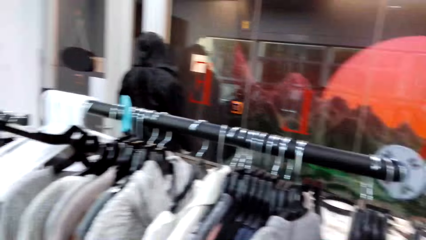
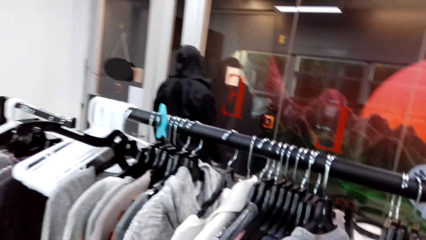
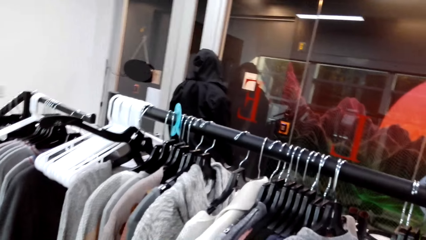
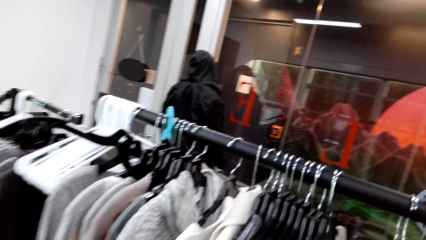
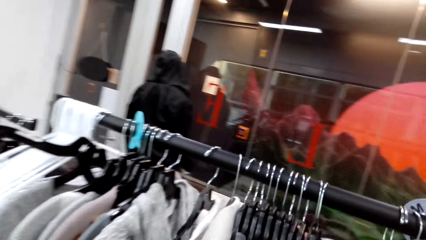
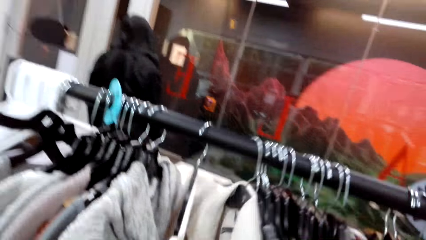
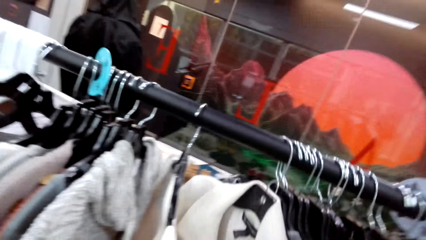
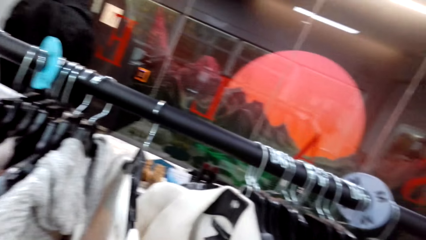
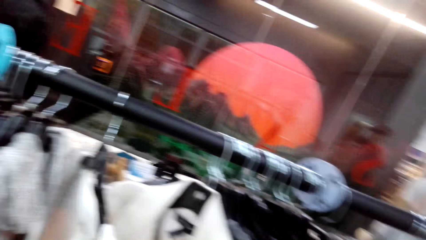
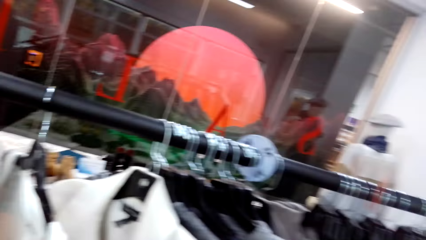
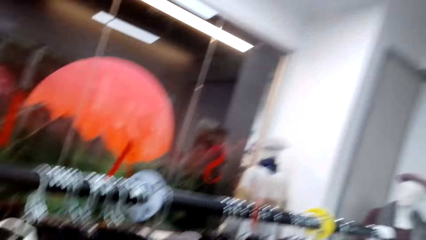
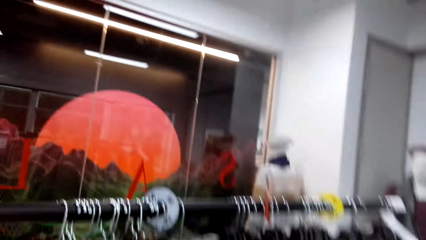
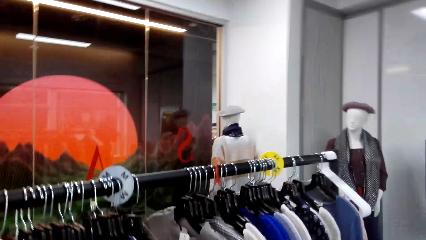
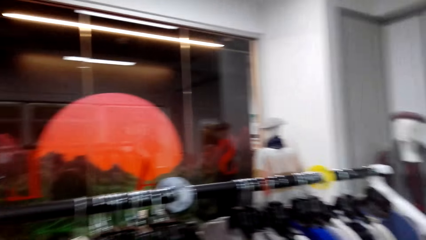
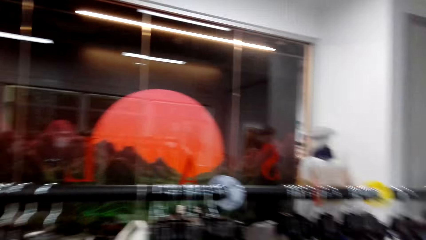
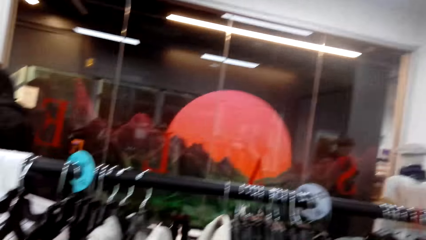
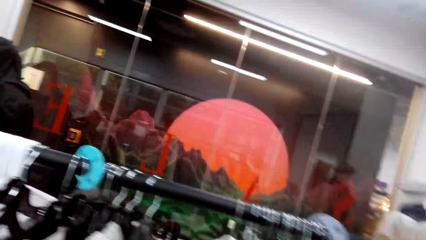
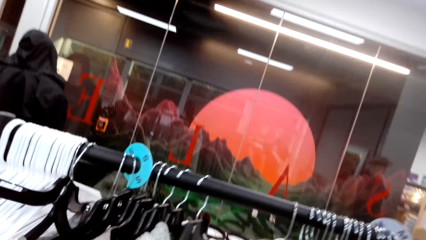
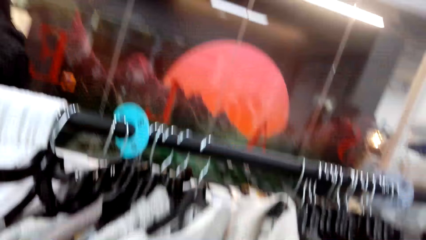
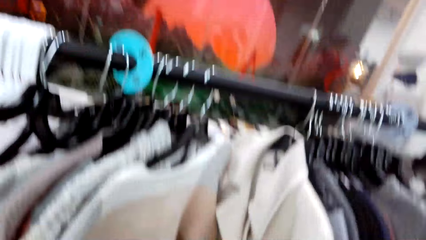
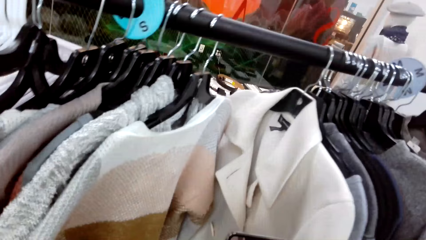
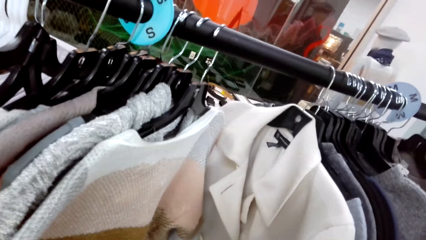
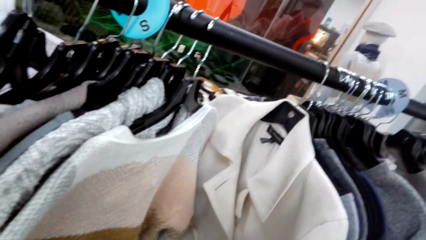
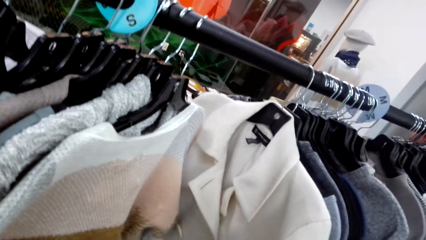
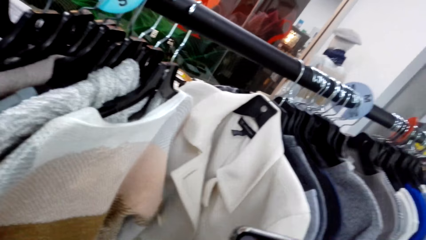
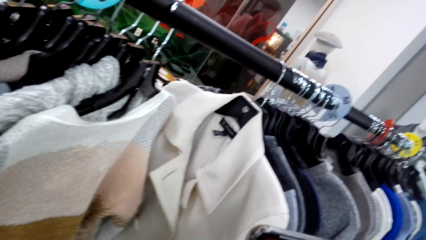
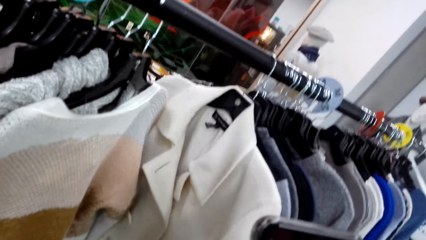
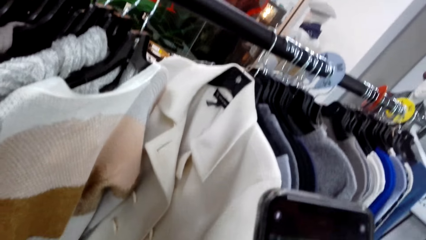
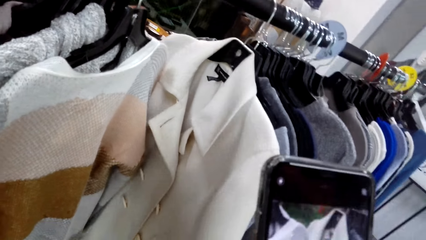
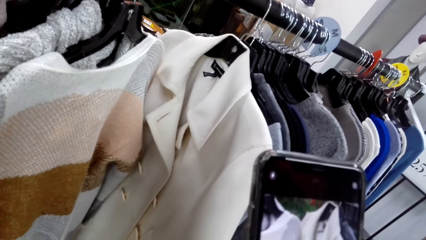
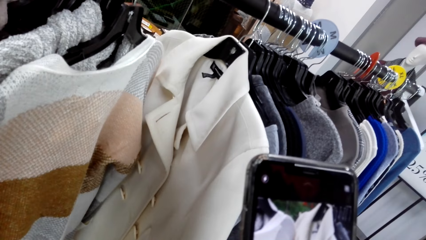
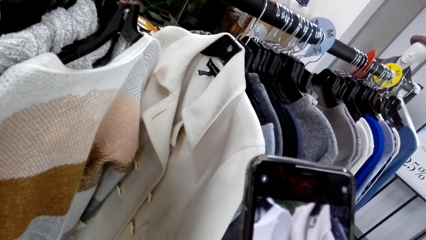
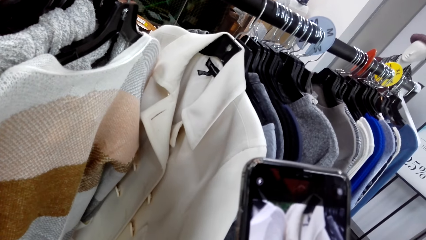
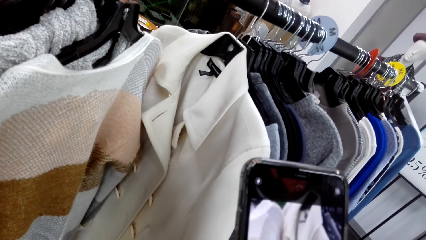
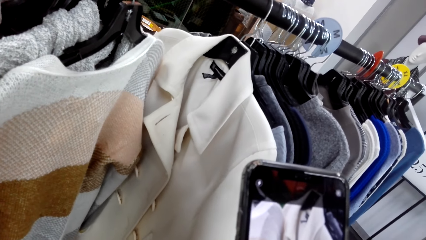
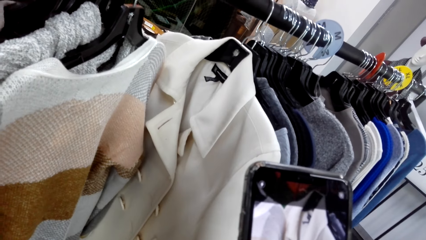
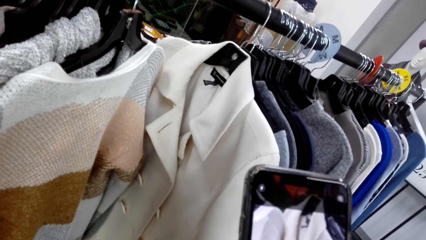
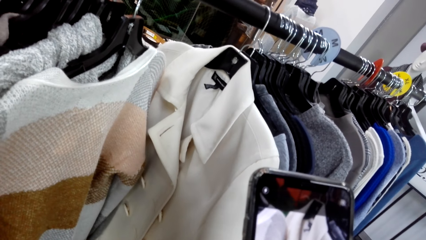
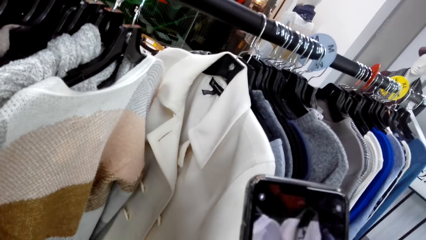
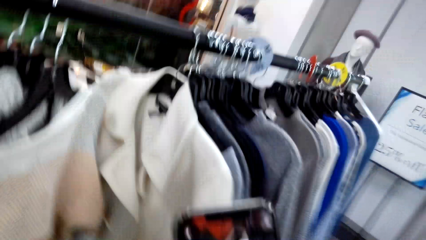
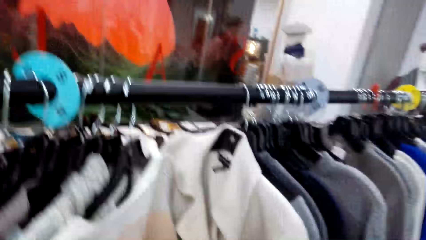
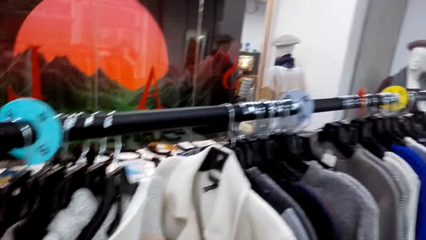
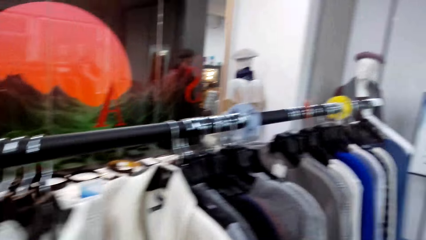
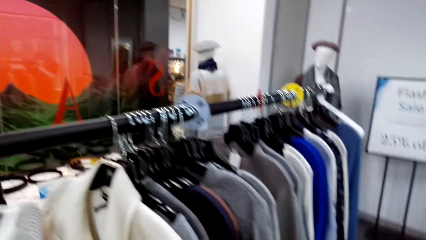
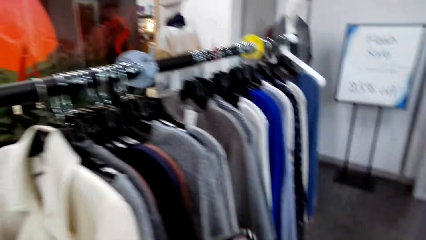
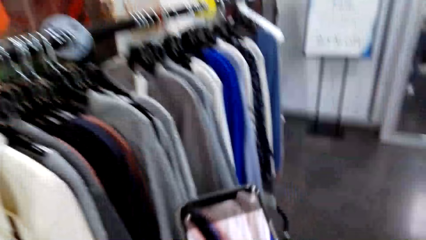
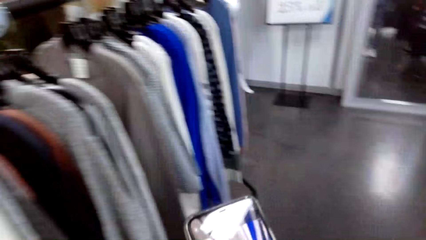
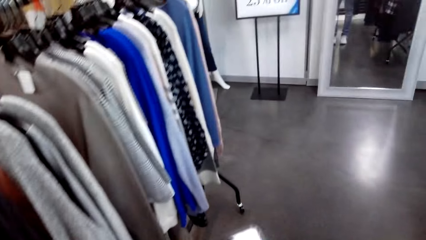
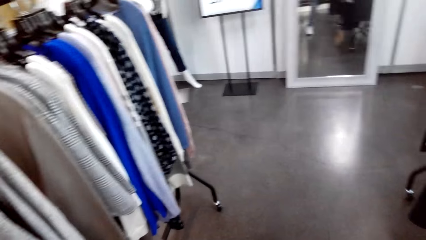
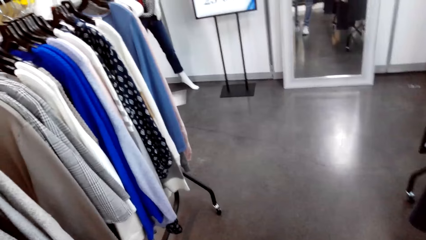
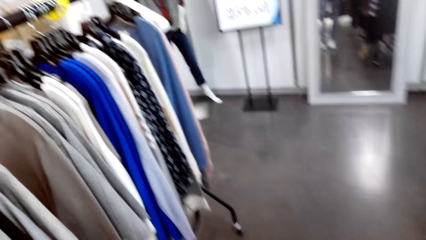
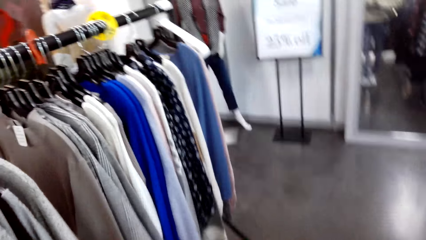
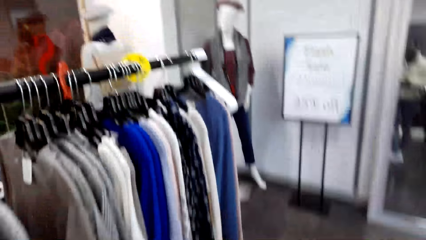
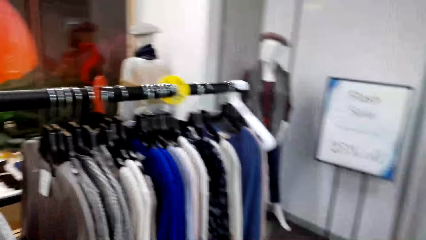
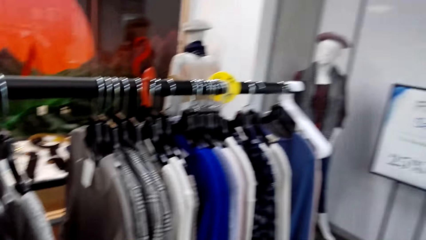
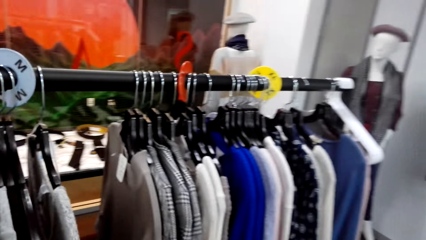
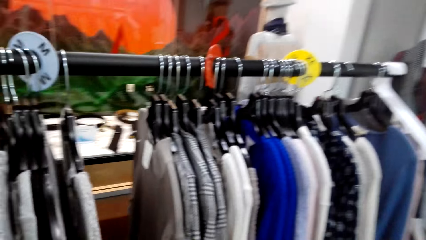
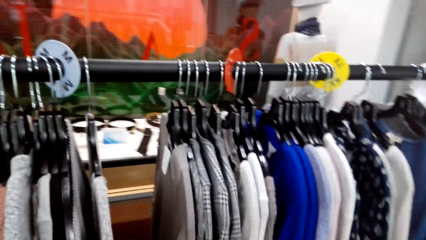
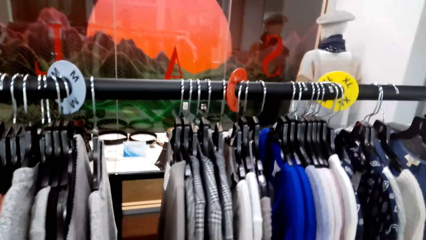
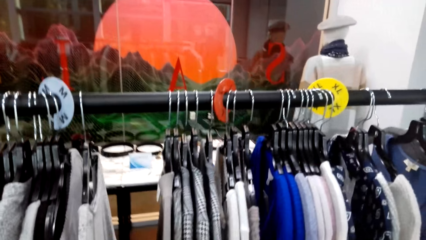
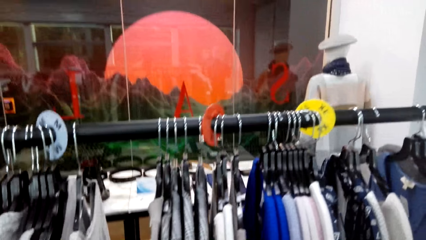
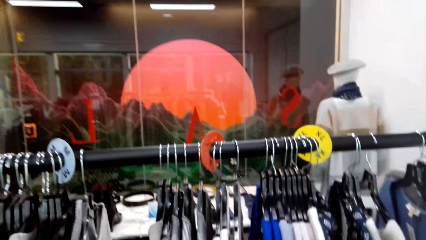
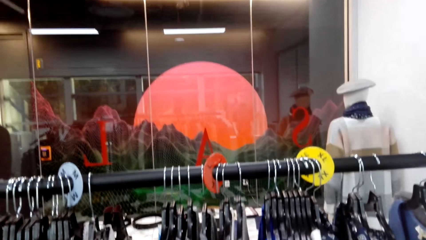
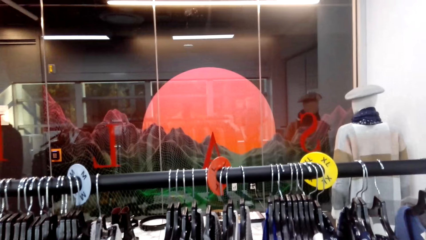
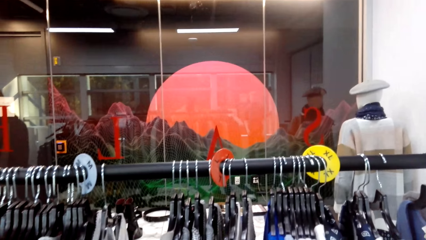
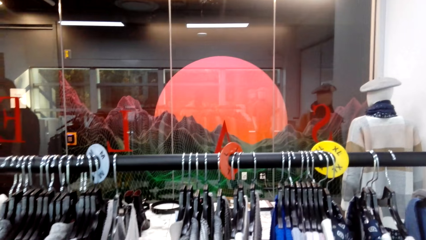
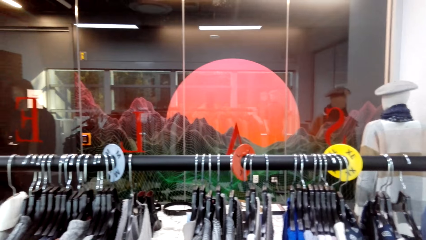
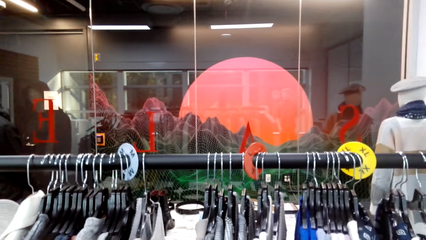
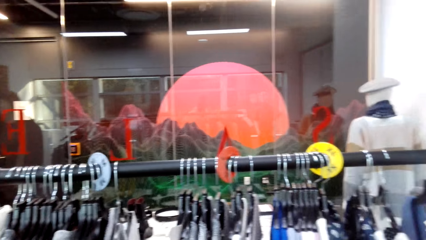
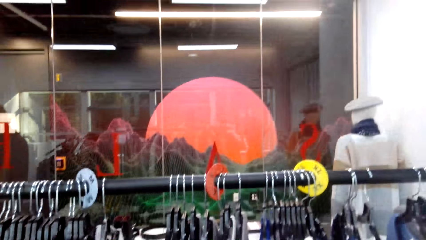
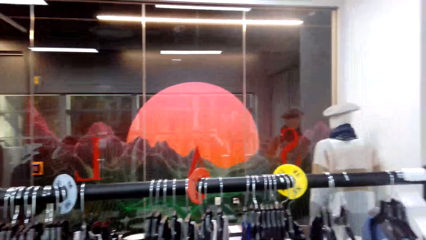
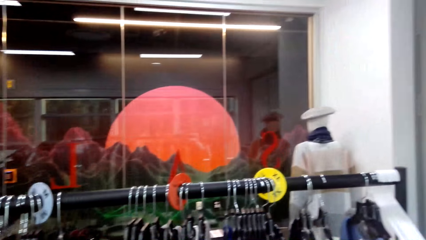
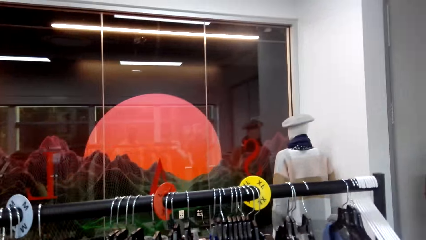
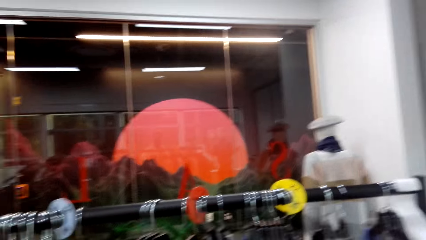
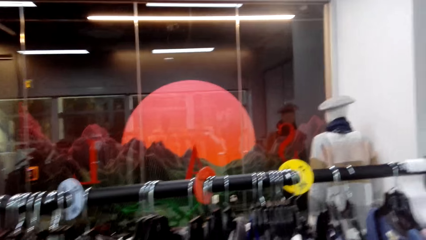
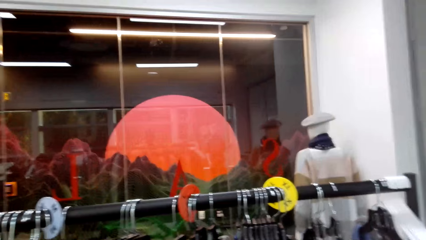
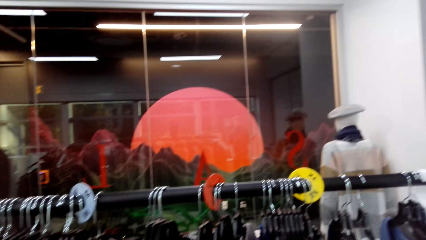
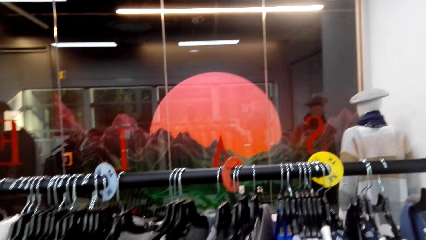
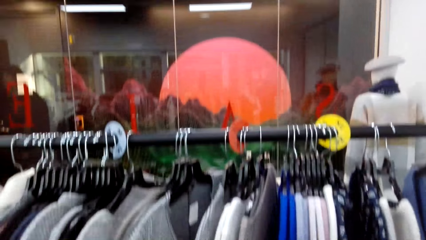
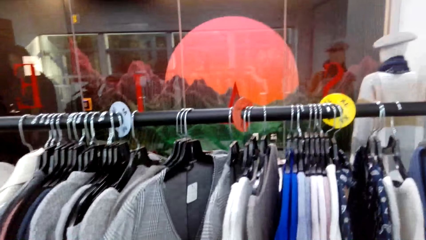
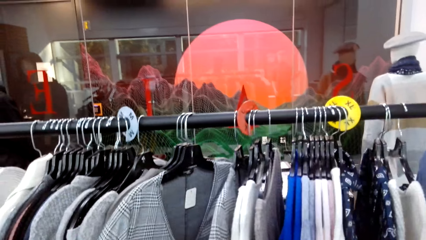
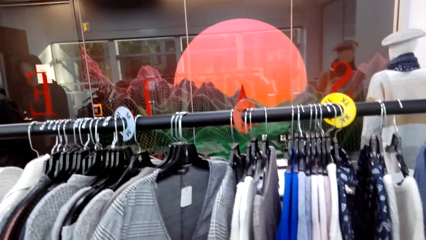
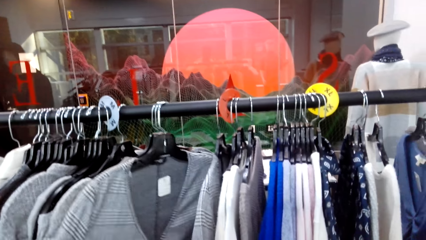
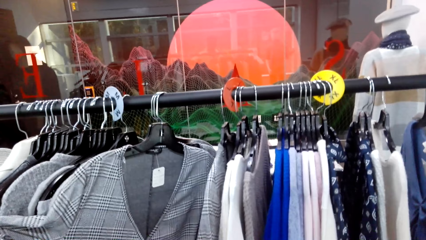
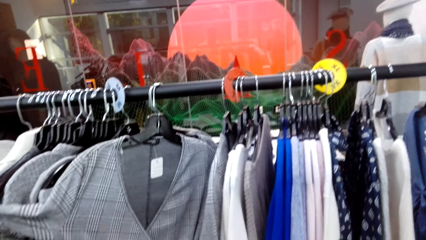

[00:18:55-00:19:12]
The camera wearer looks around. They move a coat on the clothing rail. They capture a picture with a phone. They capture a picture with the phone again. They look around.
